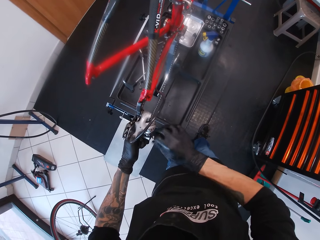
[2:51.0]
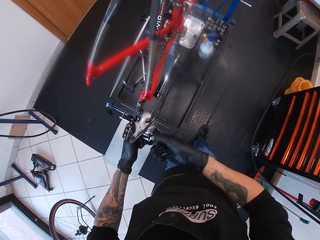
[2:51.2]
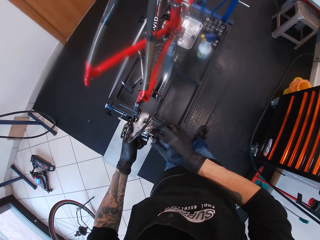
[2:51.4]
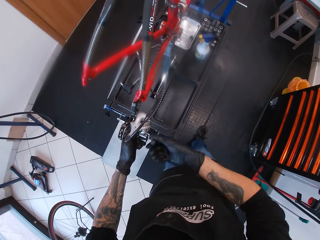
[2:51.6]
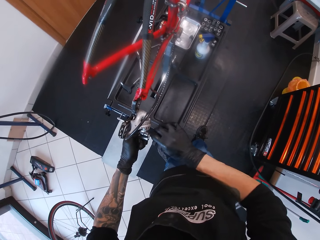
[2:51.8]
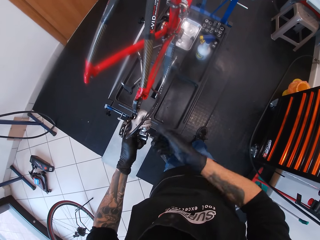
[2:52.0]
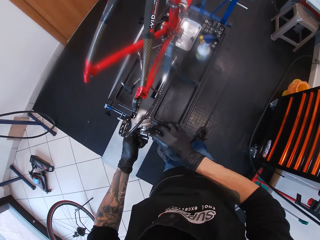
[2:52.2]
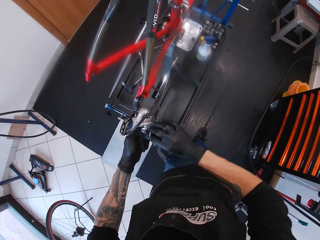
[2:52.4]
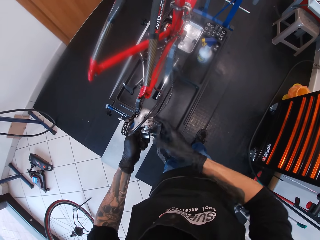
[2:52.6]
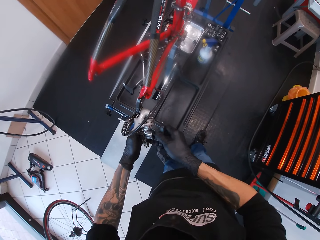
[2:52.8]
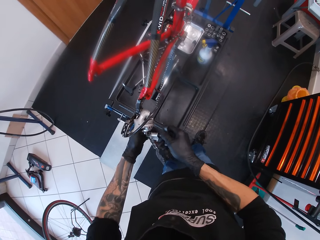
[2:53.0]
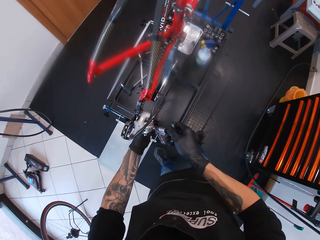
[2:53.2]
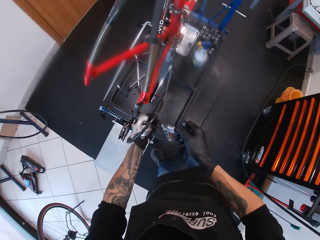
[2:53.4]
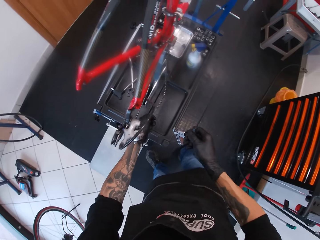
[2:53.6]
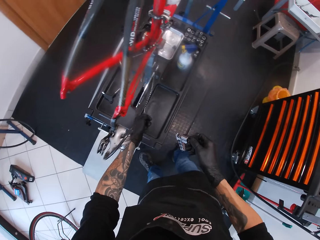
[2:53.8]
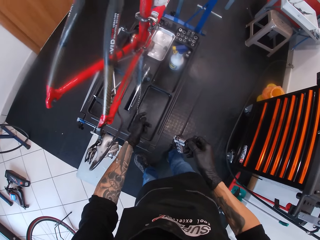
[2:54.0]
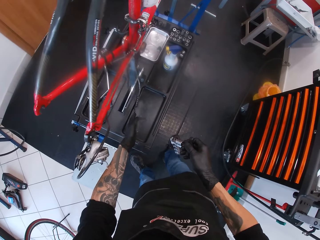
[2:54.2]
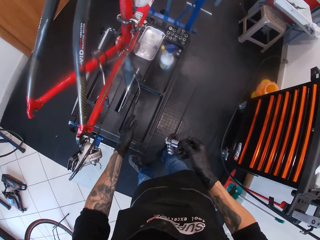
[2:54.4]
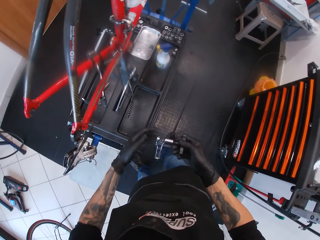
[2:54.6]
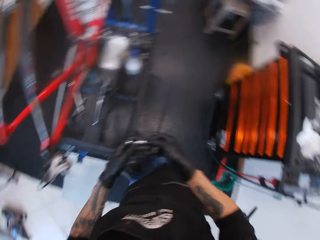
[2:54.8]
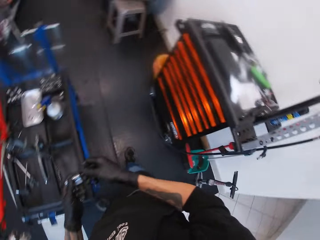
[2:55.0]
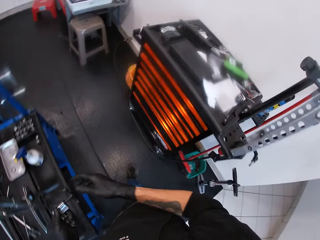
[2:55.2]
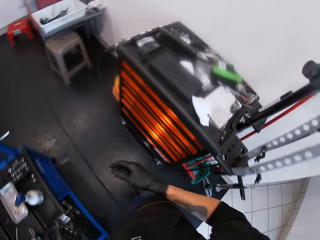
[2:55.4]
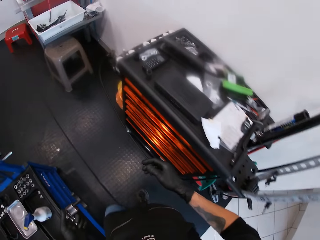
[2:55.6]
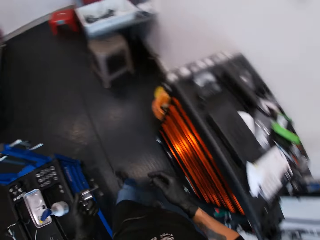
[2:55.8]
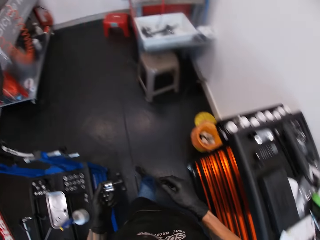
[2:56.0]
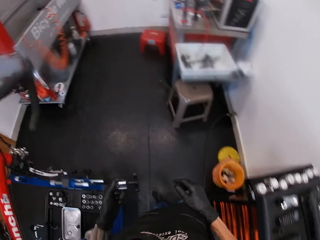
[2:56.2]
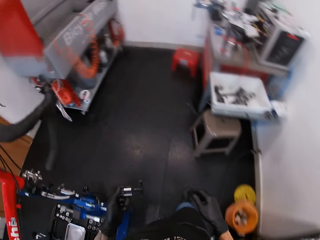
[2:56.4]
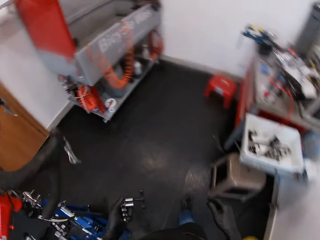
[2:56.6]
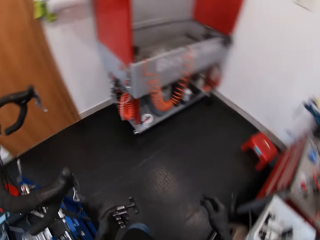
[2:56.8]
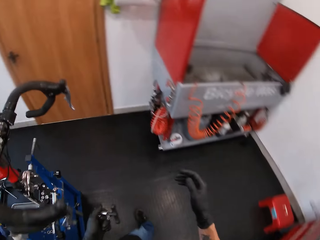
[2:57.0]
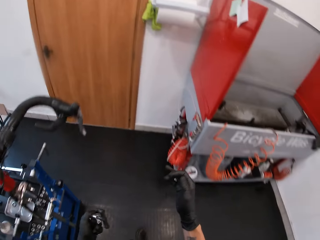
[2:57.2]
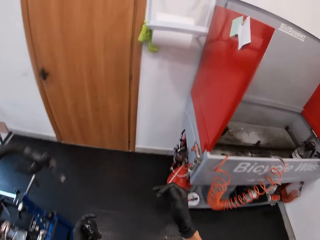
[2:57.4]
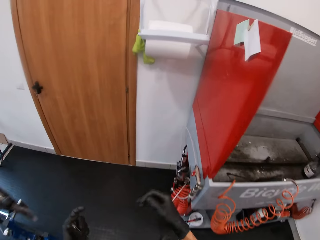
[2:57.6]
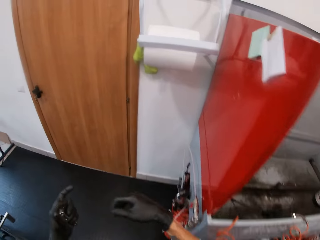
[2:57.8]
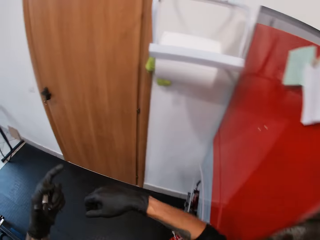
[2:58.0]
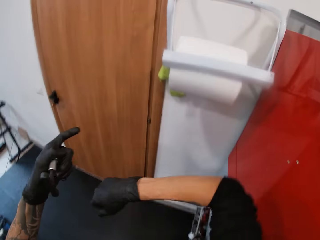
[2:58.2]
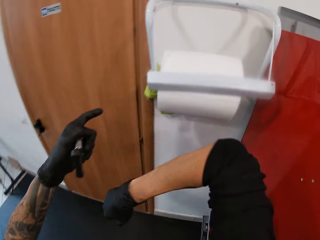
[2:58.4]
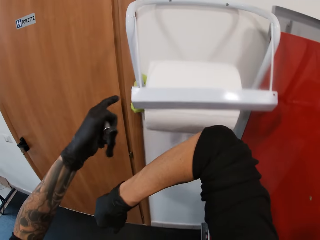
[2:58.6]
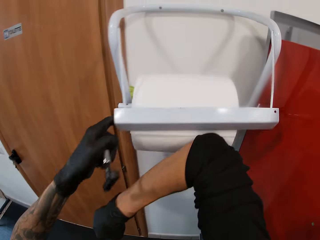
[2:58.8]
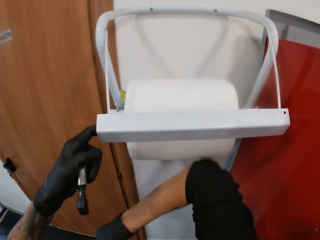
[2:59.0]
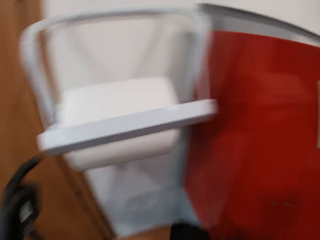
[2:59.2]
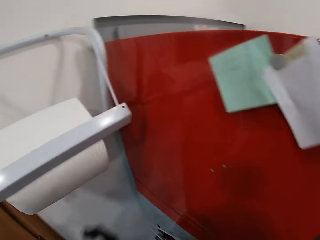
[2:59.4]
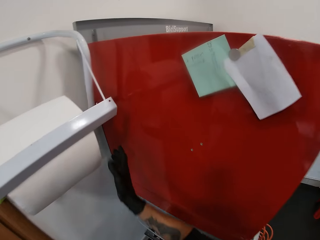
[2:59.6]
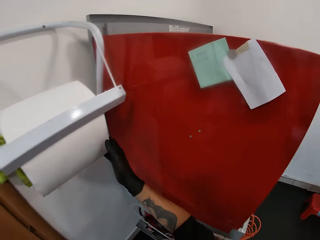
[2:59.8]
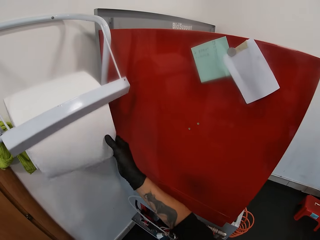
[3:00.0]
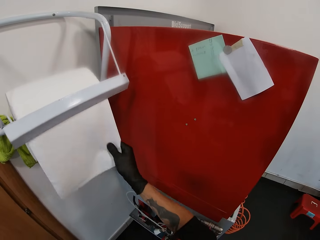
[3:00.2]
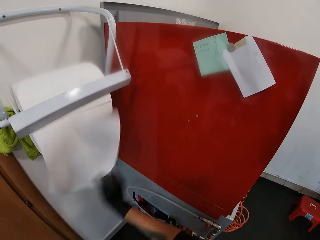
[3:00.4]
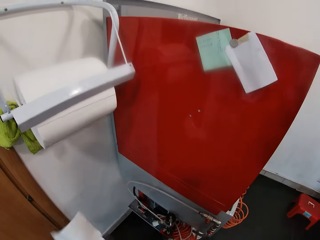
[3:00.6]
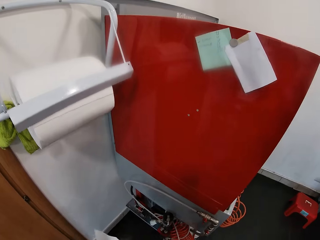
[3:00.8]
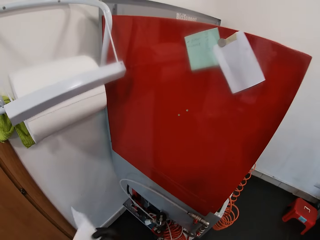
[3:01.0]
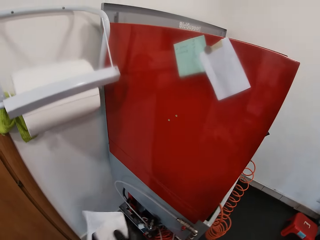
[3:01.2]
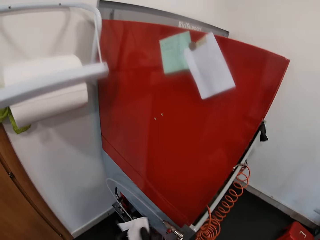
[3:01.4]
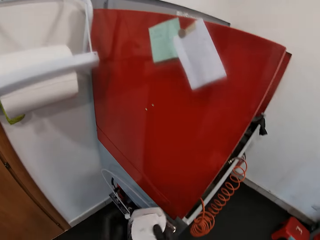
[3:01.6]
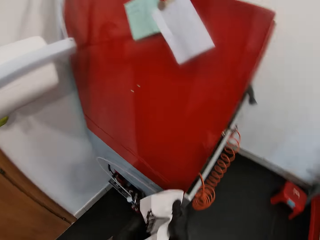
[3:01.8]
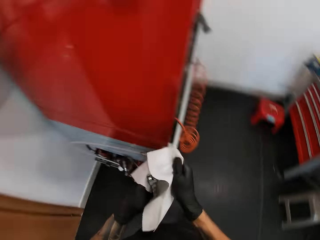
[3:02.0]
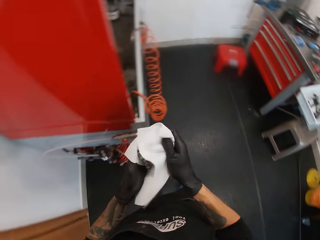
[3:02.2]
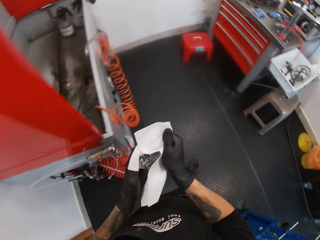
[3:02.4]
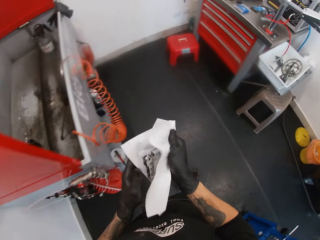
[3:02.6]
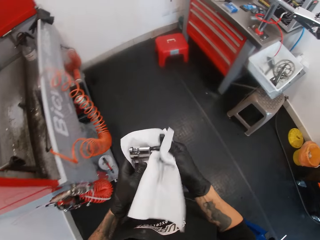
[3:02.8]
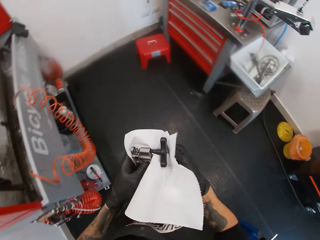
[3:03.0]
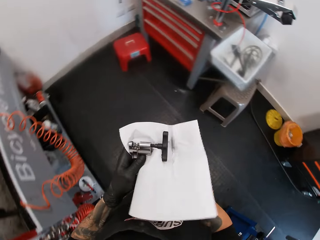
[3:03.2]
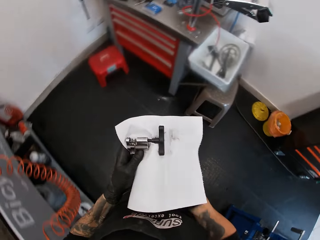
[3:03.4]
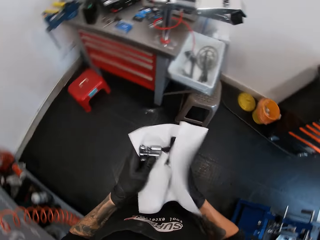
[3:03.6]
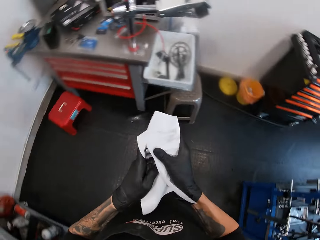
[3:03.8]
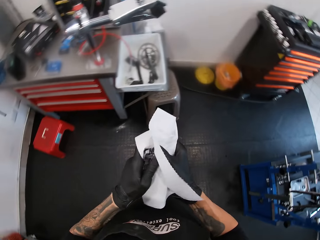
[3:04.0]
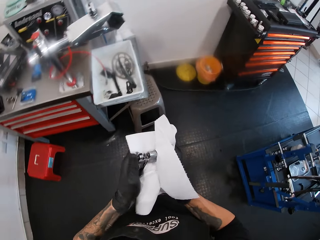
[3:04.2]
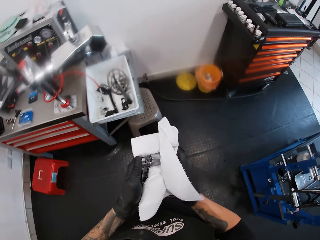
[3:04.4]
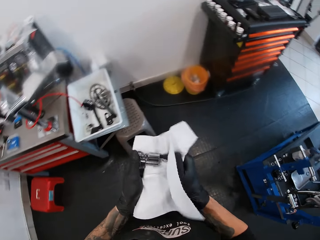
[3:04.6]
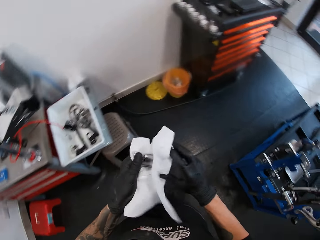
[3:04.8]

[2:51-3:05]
The camera wearer removes the bicycle chain from the chain breaker jaw with his hands. He drops the bicycle chain in his left hand on the work bench with the chain breaker in his right hand. He holds the chain breaker with his hands. He removes his right hand from the chain breaker. He moves around. He places his right elbow on the tissue paper bunch. He lifts up the tissue paper holder handle with his left hand. He collects the tissue. He tears a tissue paper from the bunch with his right hand. He cleans the chain breaker with the tissue paper in his hands. He moves around.

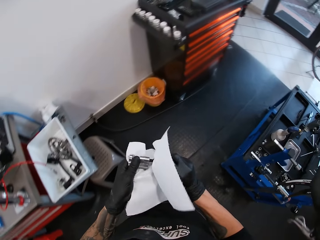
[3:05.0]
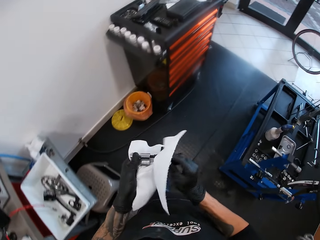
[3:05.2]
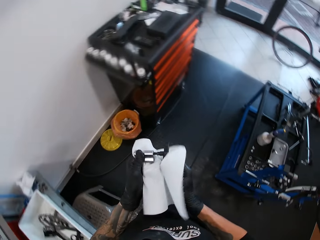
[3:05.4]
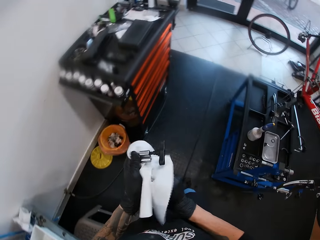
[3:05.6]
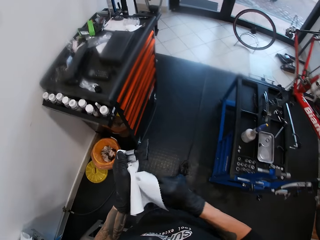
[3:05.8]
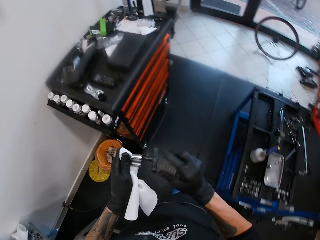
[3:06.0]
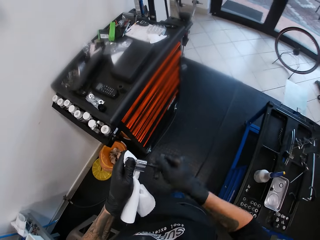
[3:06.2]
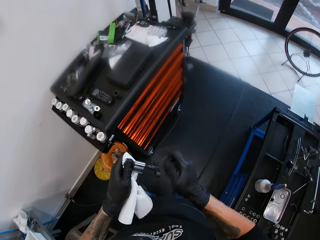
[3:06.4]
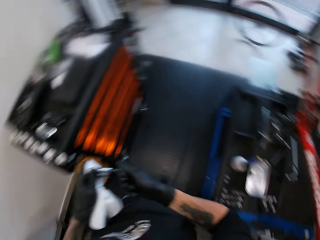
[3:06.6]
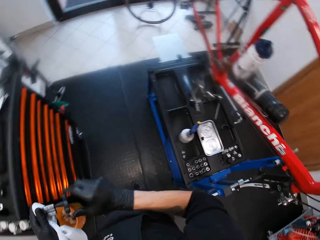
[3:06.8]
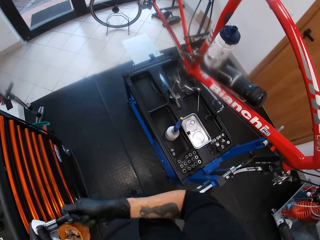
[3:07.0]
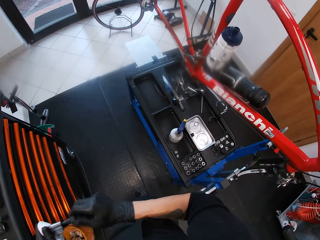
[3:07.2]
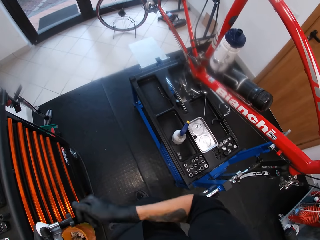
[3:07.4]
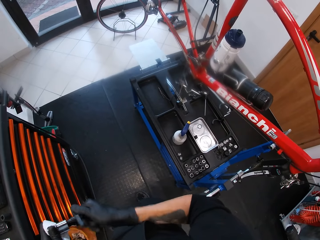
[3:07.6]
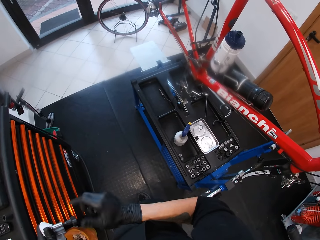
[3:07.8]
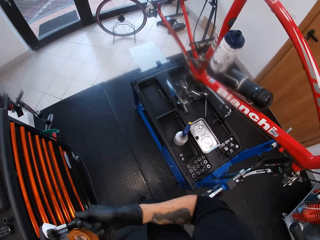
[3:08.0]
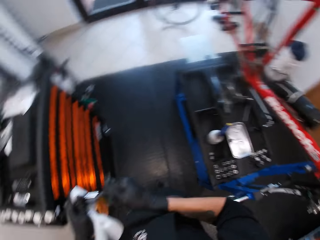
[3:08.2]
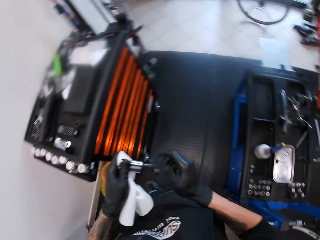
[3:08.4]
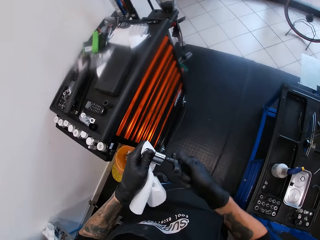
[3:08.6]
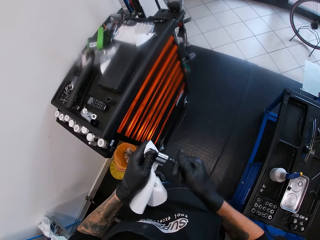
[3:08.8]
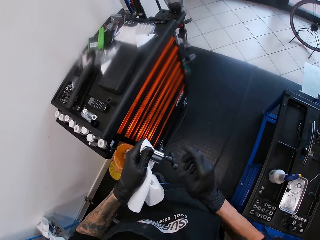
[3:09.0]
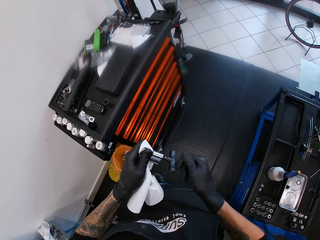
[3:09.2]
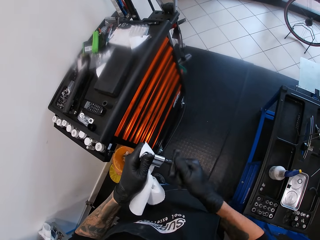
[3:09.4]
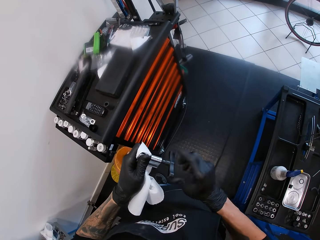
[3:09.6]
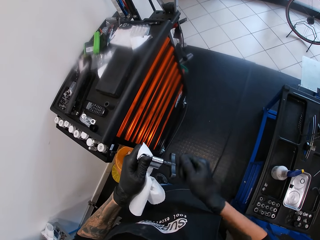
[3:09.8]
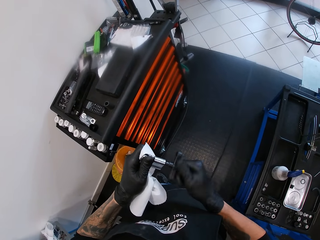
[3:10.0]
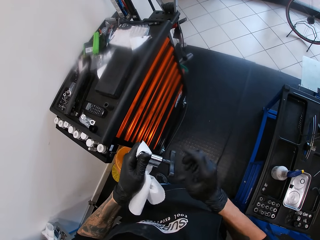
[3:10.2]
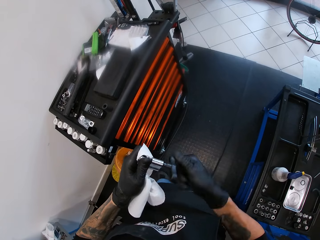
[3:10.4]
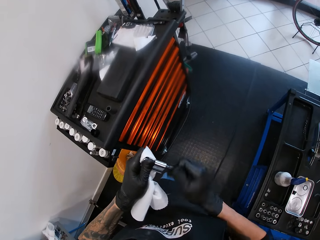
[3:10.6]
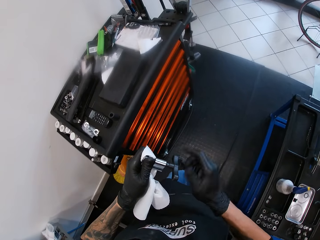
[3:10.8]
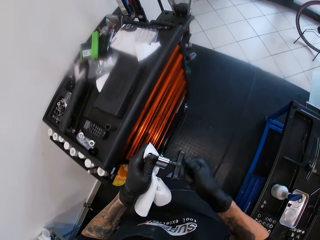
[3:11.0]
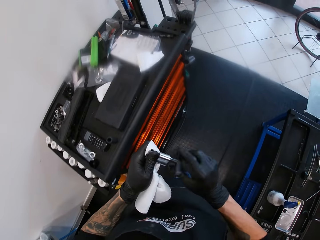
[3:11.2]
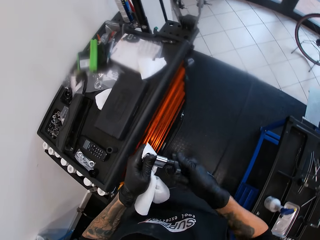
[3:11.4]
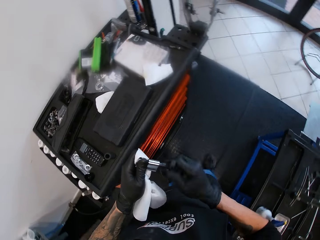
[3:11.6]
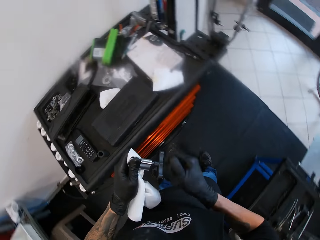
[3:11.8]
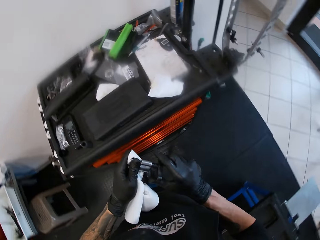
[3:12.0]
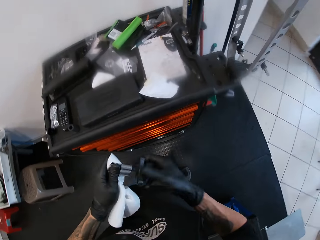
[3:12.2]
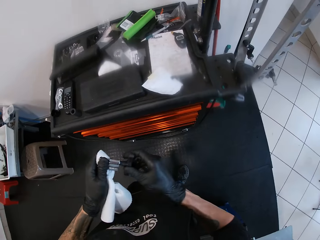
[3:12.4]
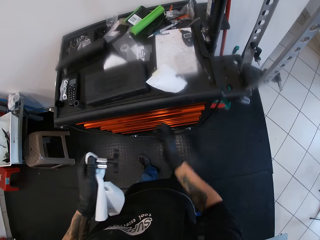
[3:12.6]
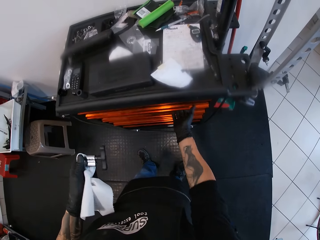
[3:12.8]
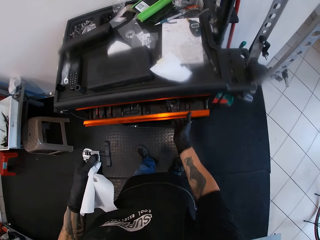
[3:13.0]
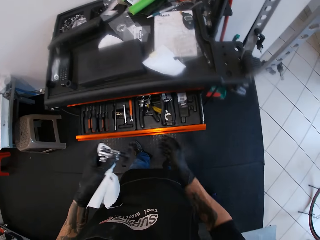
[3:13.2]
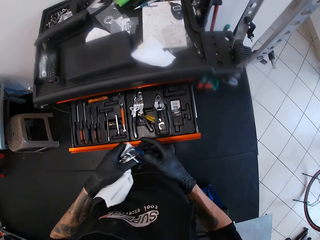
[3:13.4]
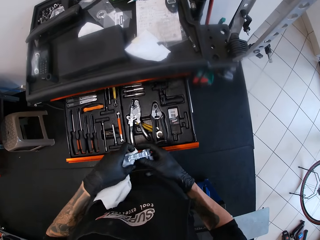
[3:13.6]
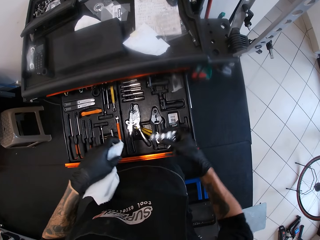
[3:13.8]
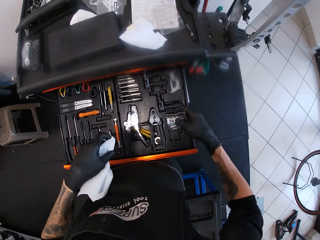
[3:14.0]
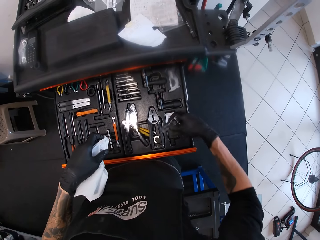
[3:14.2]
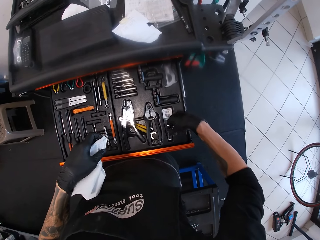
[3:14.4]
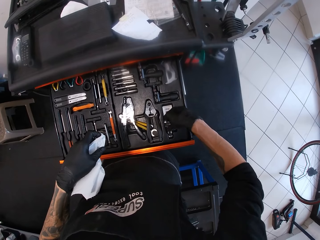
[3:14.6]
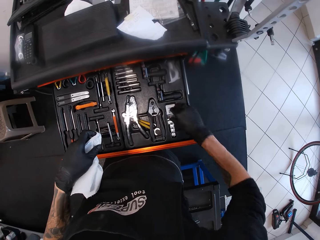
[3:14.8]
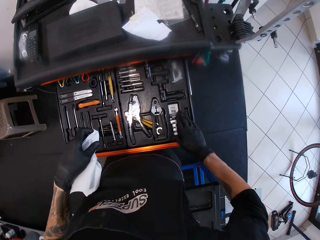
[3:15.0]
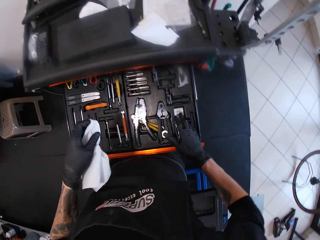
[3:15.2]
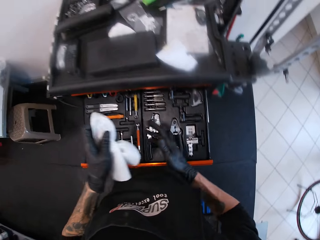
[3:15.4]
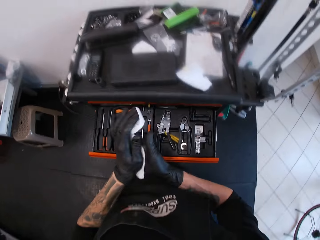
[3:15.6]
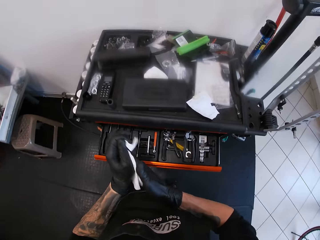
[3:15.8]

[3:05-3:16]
The camera wearer turns the handle of the chain breaker or westward tape wrench in his left hand with his right hand. He tightens the westward tape wrench. He opens the work bench drawer with his right hand. He passes the chain breaker from his left hand to his right hand. He places the chain breaker in his right hand in the work bench drawer. He closes the work bench drawer with his body. He cleans his hands with the tissue paper in his left hand.
